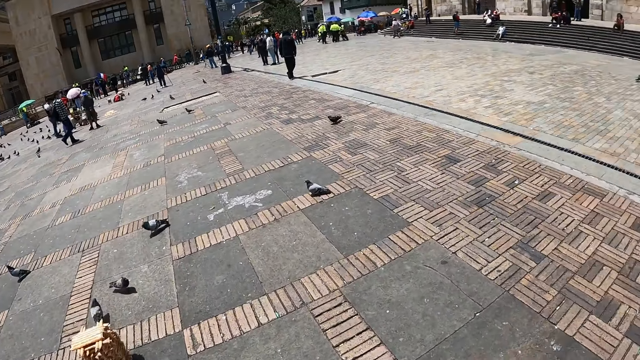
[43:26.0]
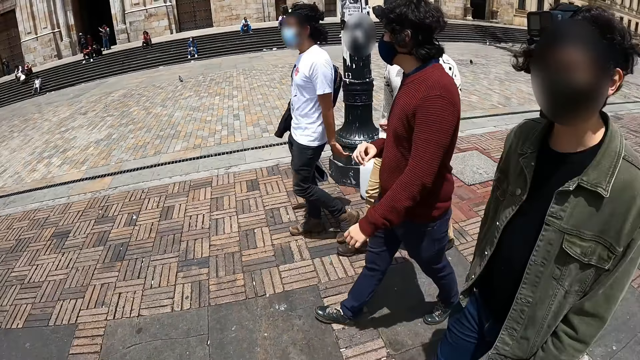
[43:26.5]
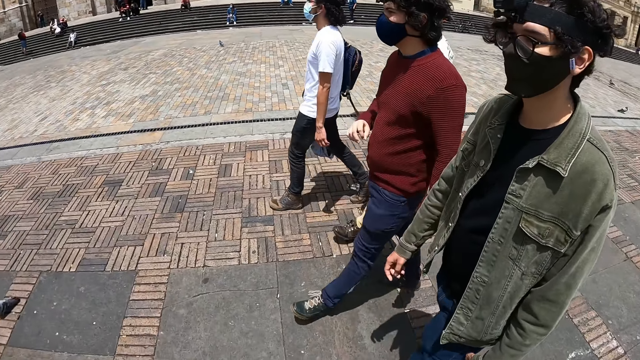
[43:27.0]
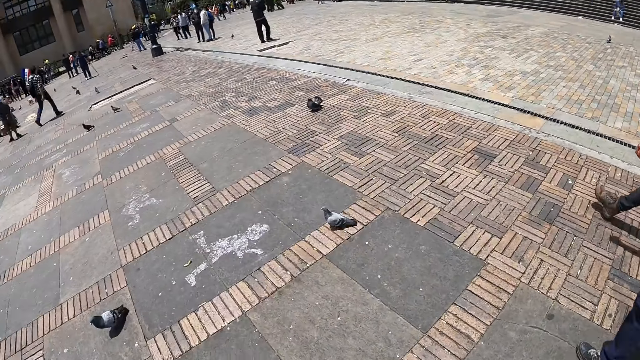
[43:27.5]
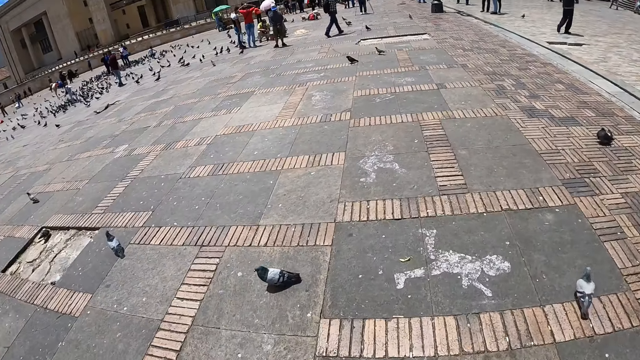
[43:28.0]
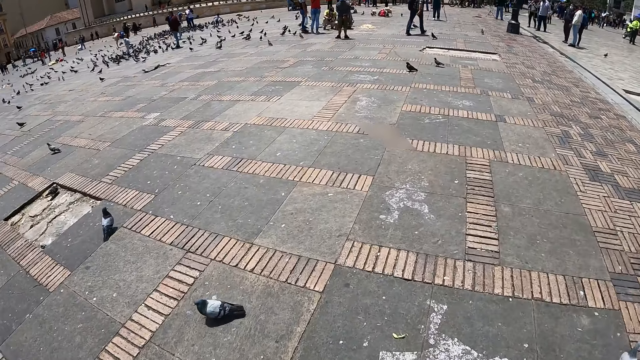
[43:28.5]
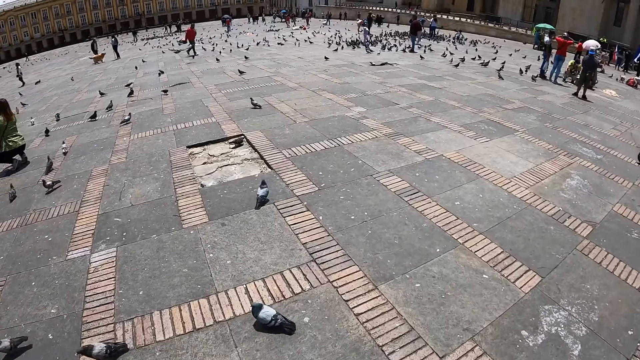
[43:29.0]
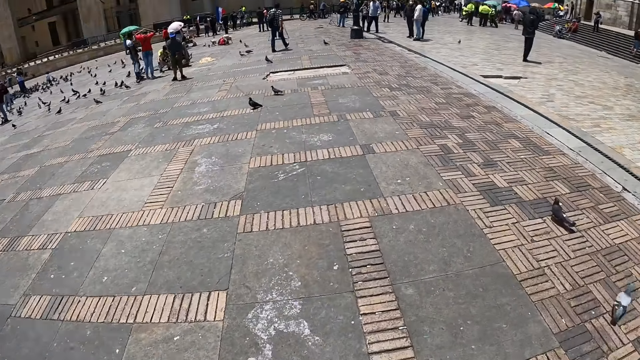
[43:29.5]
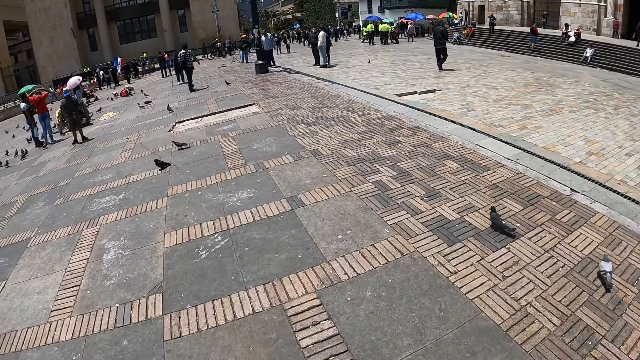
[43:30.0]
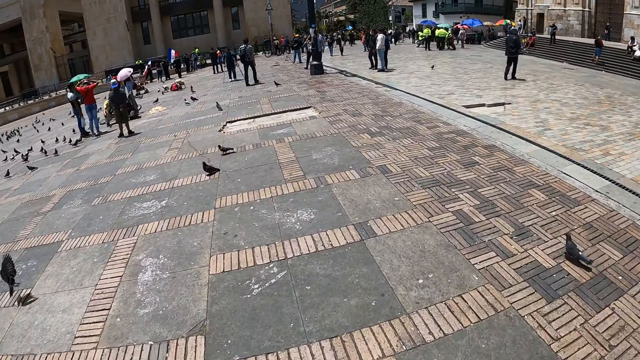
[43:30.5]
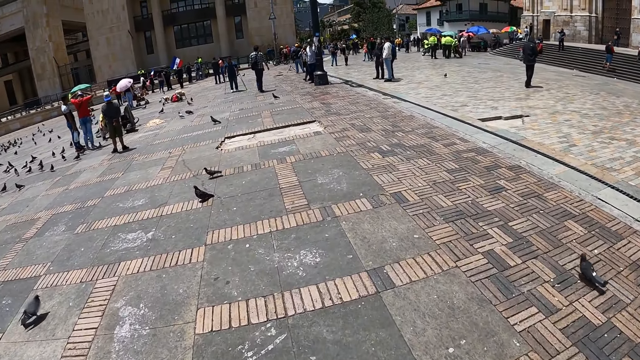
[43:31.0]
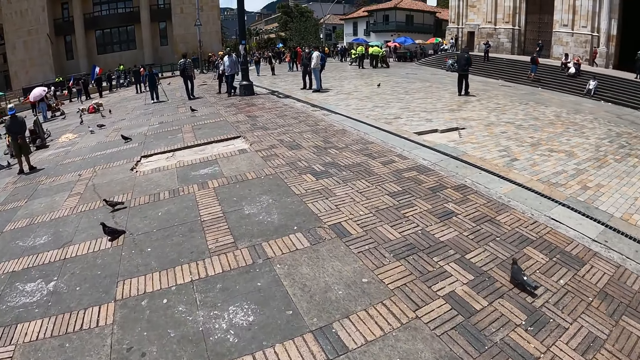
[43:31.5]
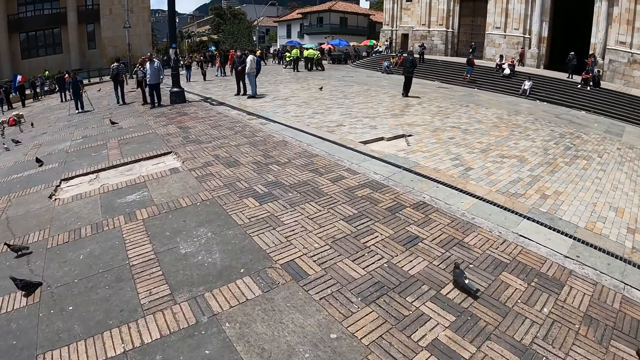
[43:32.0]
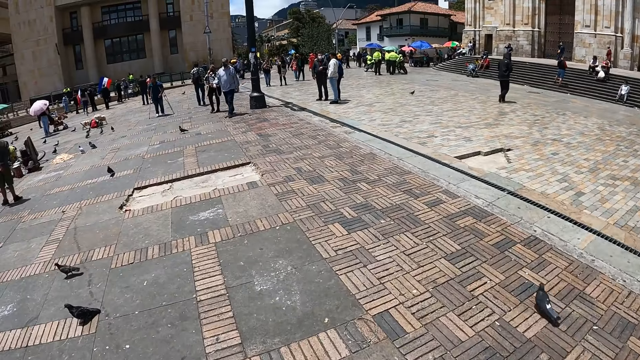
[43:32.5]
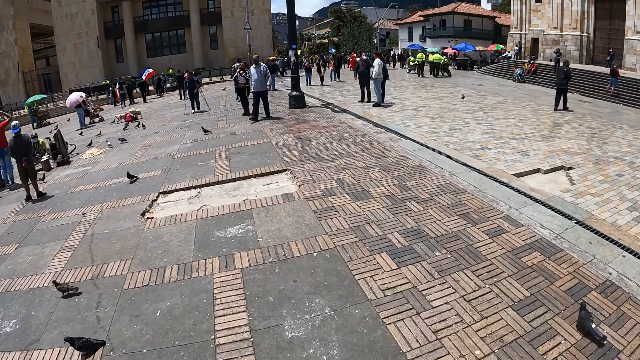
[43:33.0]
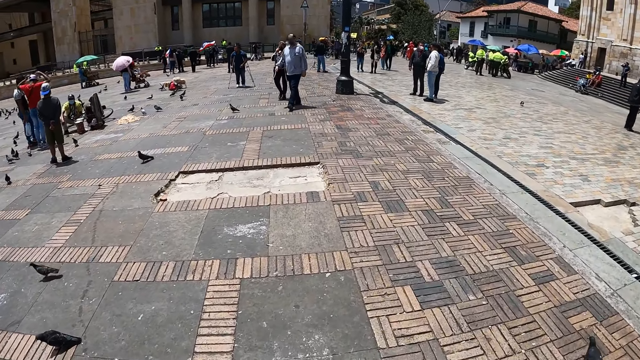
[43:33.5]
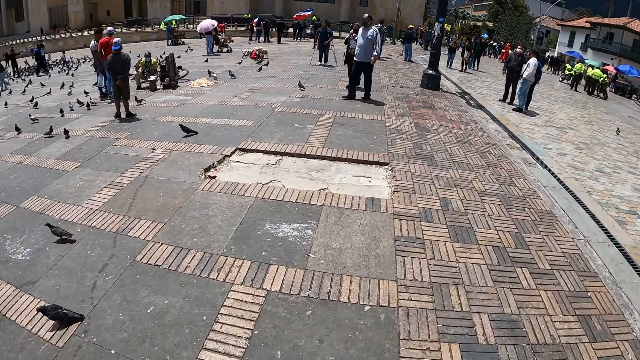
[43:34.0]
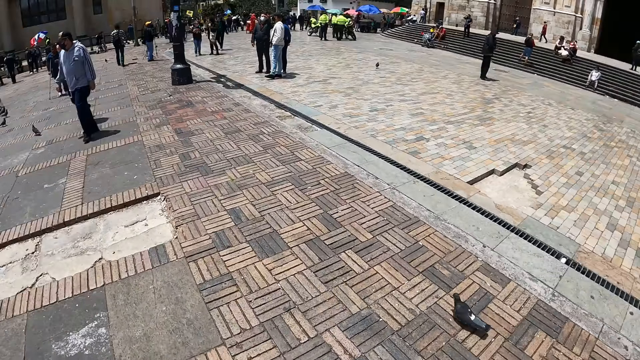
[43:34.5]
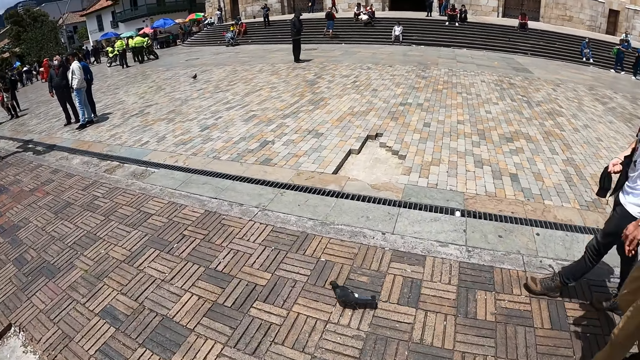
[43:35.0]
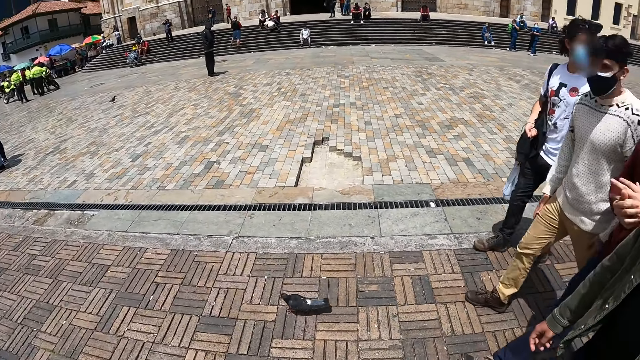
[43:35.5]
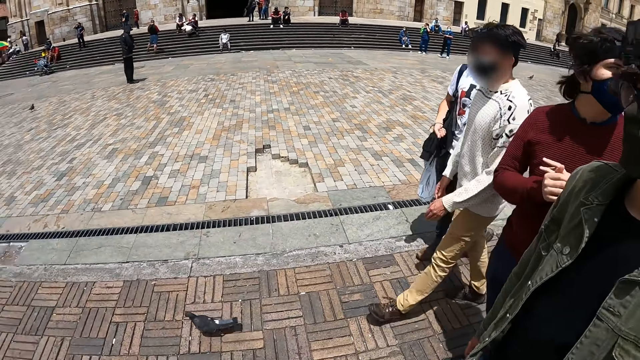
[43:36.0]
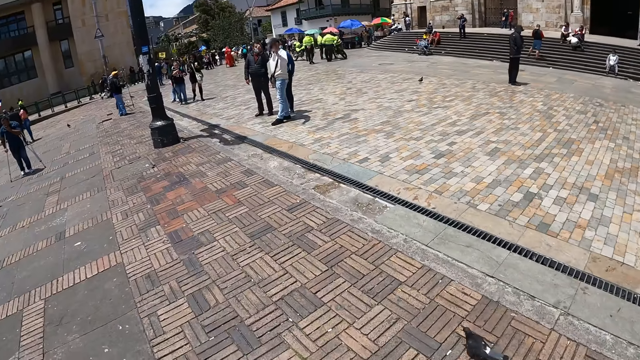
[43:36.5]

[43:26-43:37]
The camera wearer looks around.

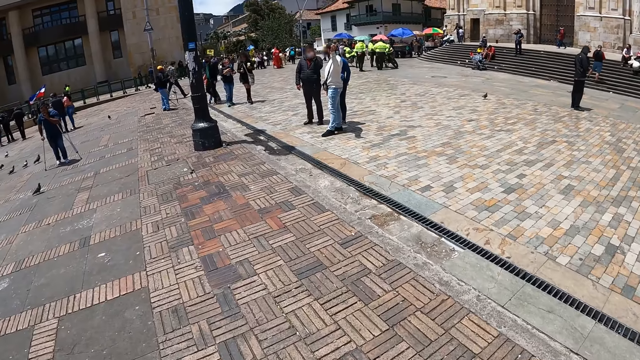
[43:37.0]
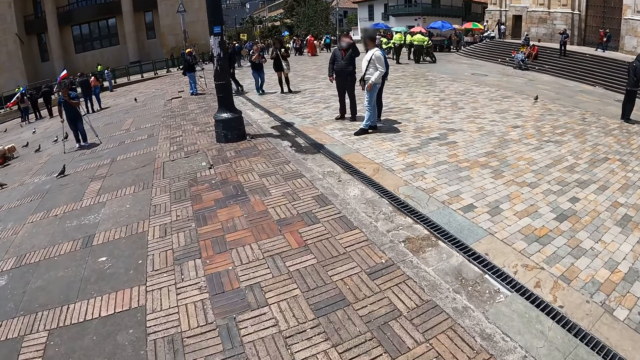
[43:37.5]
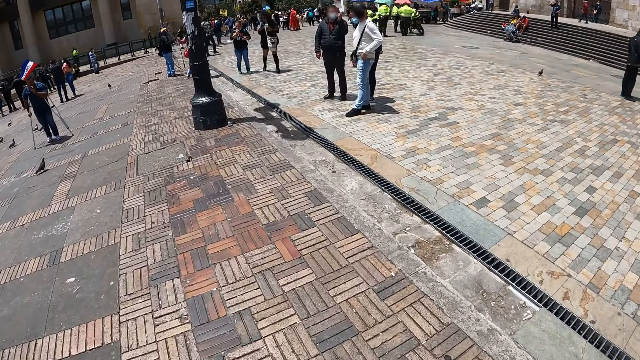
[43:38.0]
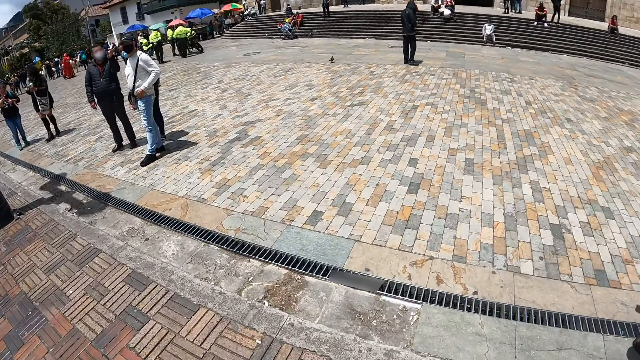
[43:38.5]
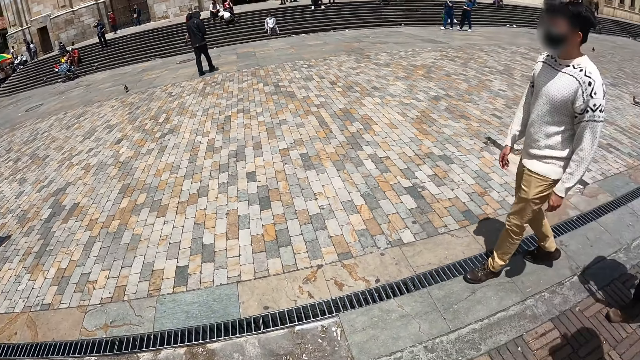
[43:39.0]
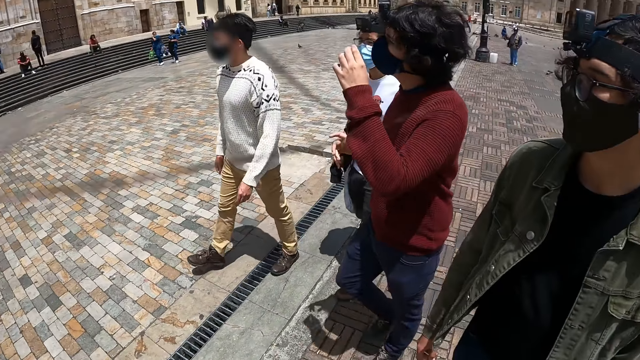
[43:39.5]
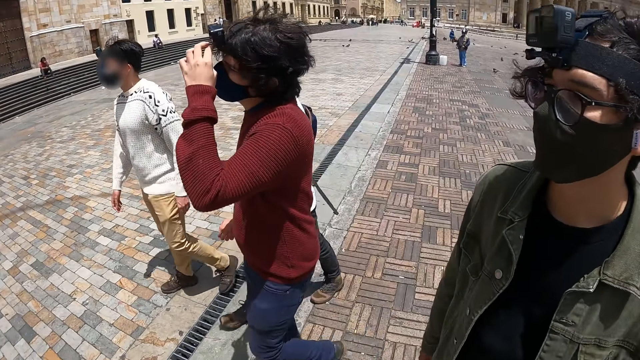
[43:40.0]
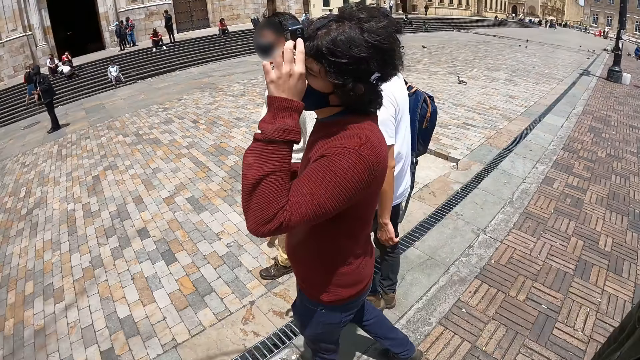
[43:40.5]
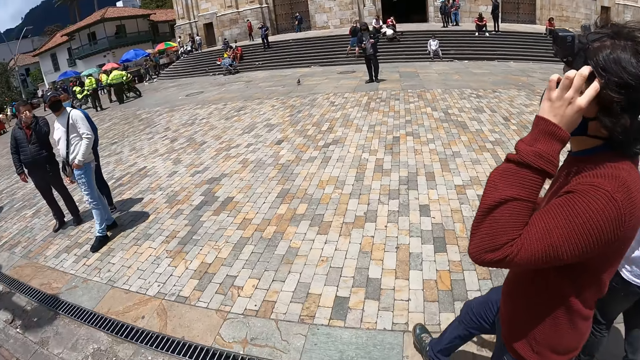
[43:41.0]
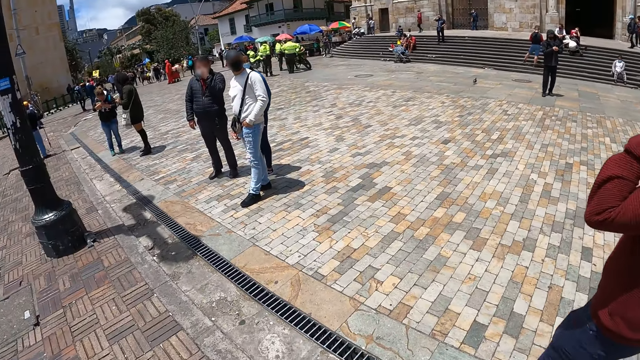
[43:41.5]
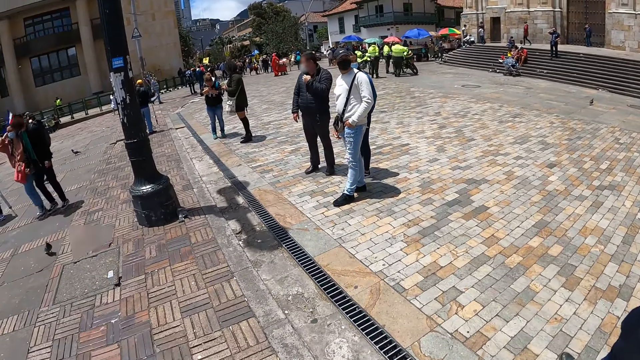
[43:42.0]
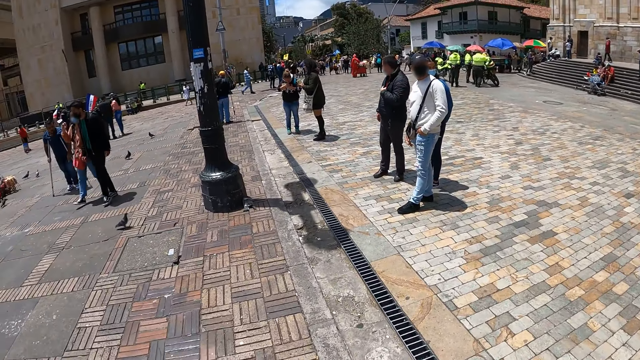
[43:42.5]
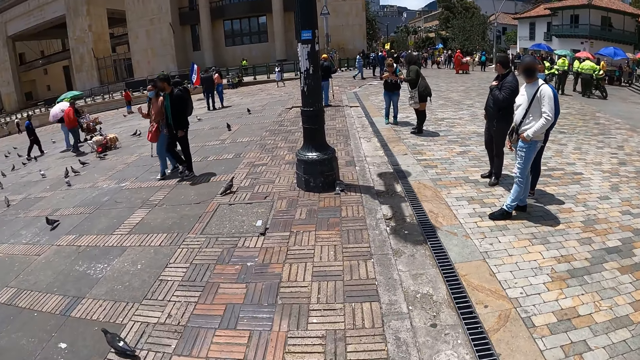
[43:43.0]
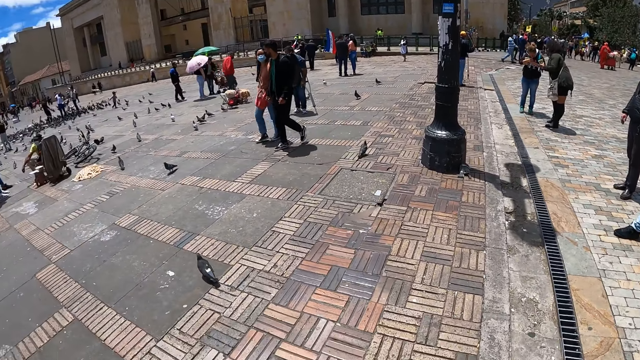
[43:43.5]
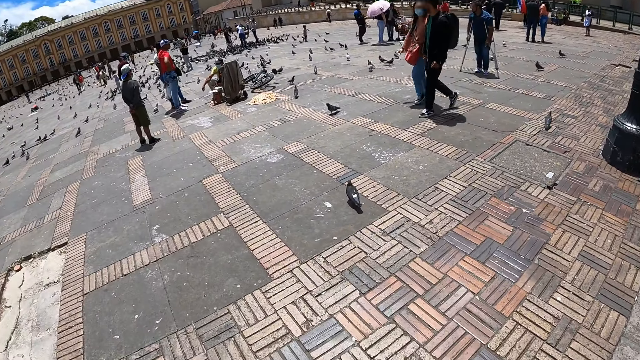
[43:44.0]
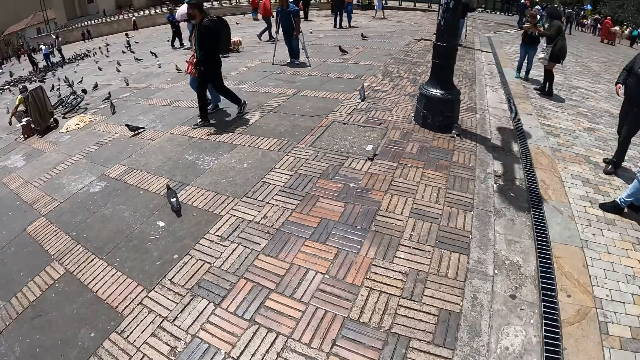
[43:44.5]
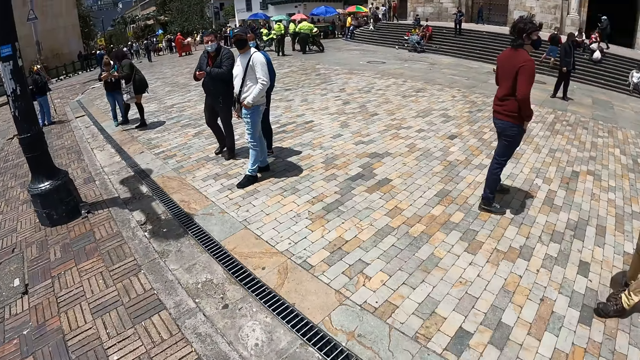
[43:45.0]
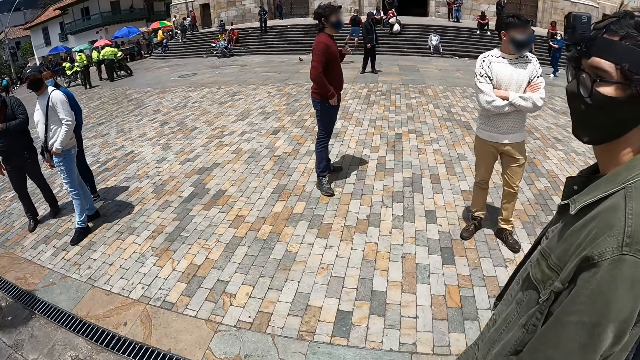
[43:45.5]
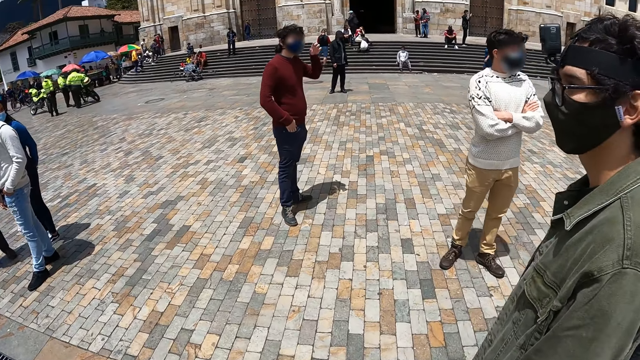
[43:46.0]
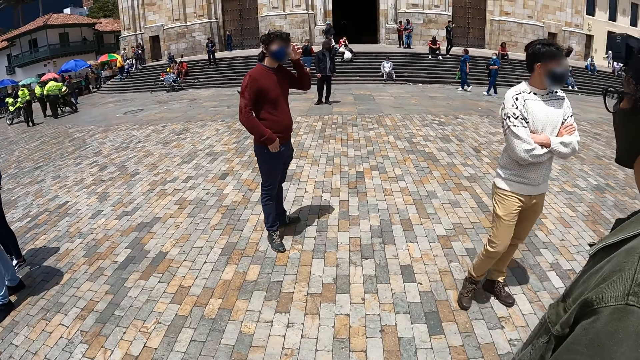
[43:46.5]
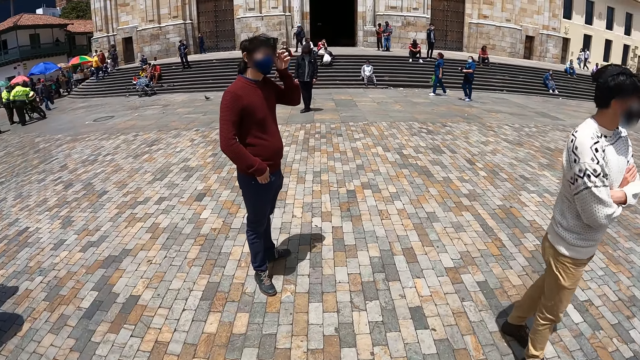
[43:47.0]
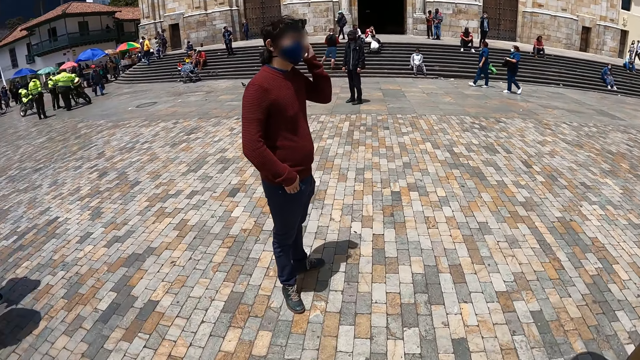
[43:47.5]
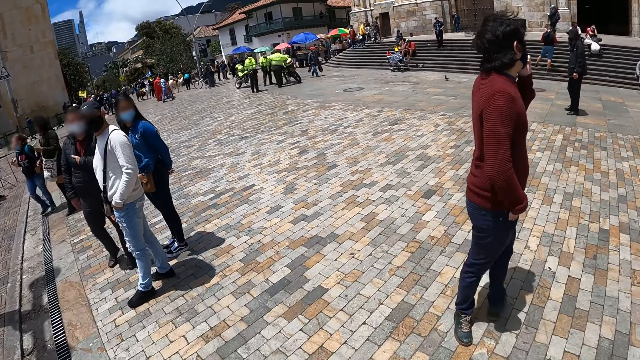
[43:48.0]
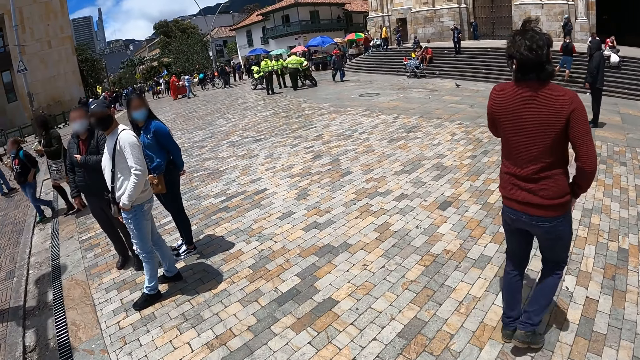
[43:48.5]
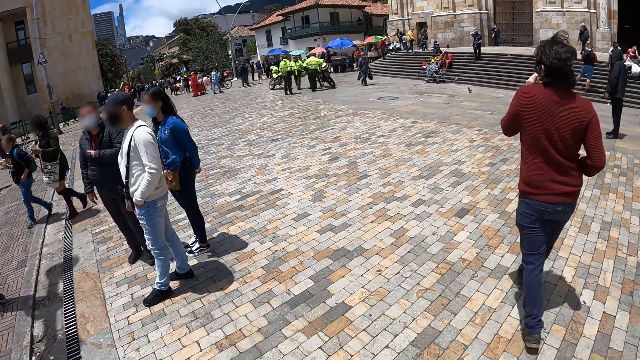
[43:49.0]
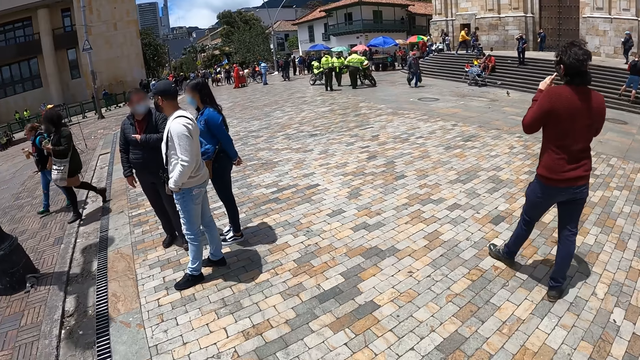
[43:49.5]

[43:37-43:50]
A person touches his hair. The camera wearer looks around. They walk on the streets.
